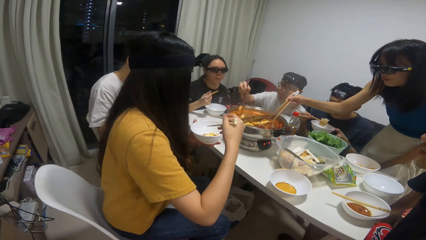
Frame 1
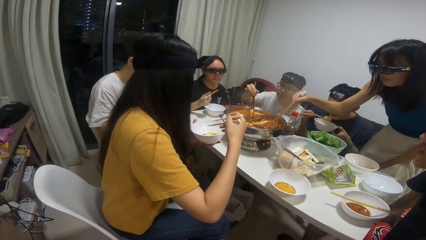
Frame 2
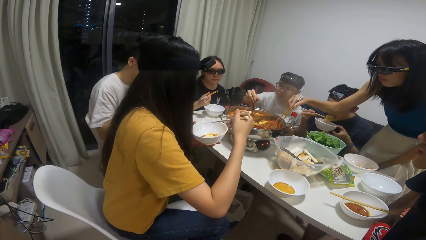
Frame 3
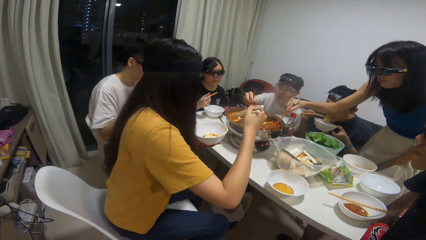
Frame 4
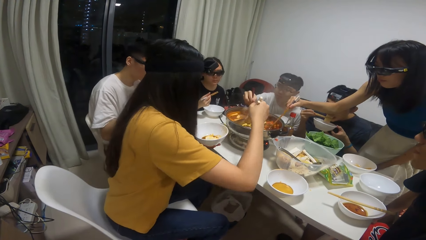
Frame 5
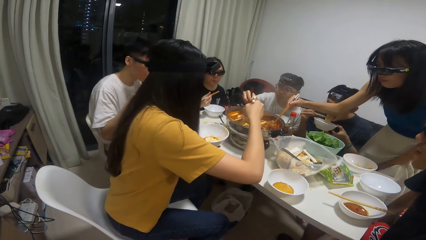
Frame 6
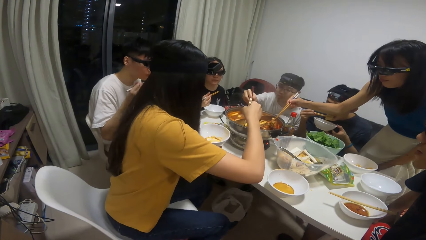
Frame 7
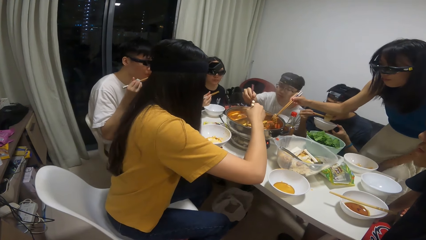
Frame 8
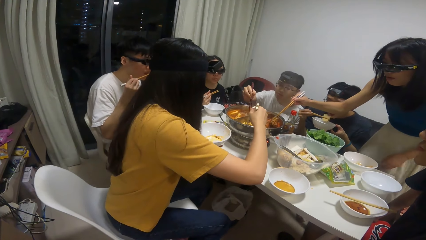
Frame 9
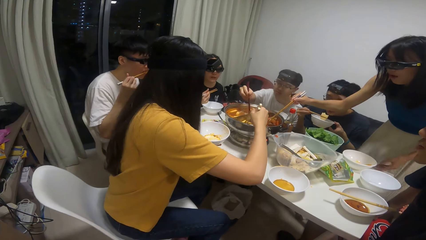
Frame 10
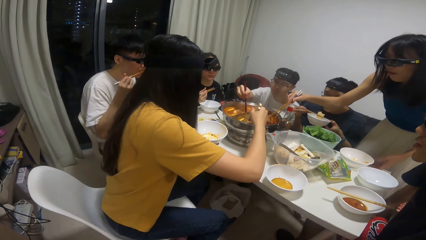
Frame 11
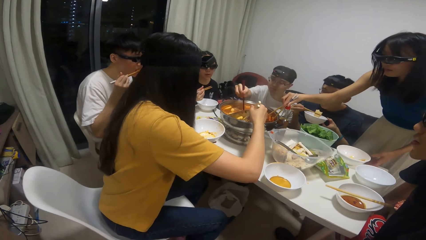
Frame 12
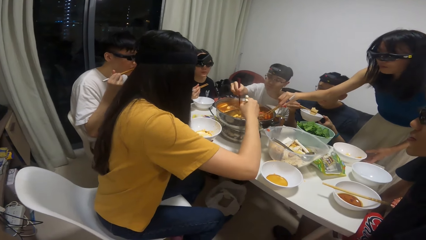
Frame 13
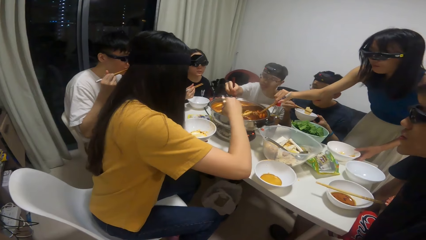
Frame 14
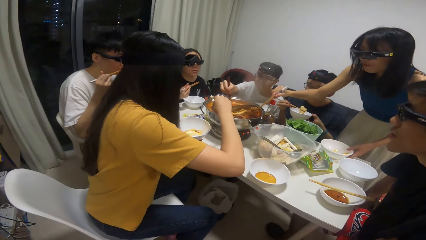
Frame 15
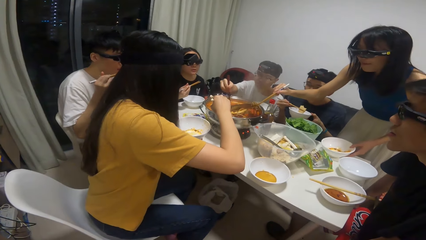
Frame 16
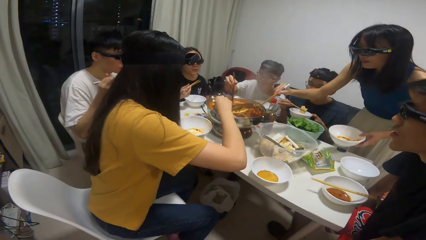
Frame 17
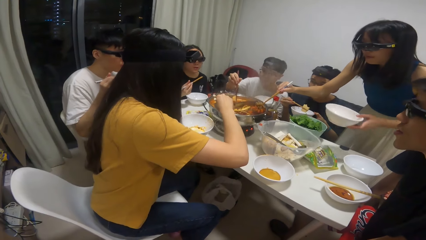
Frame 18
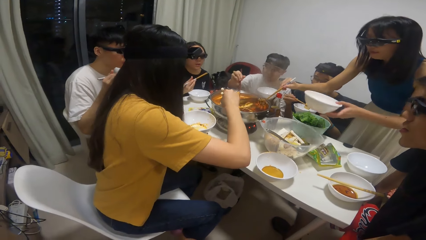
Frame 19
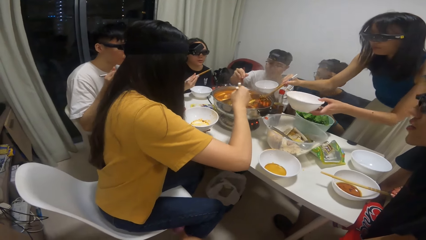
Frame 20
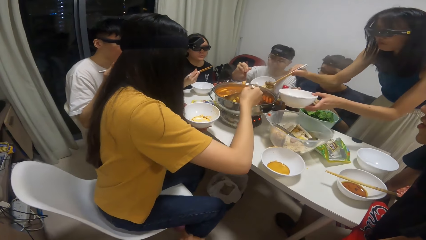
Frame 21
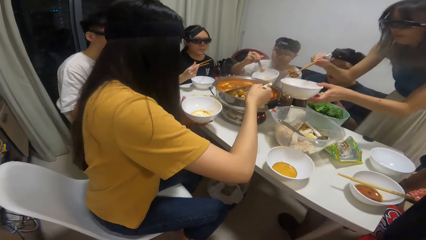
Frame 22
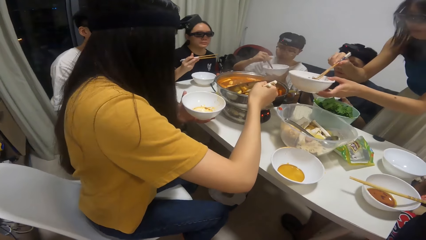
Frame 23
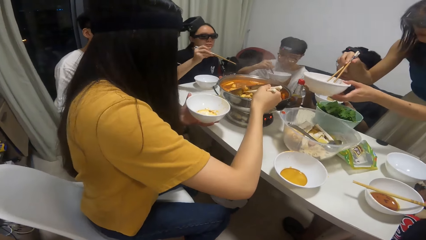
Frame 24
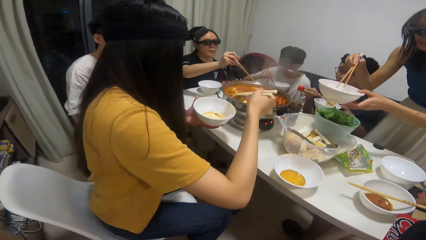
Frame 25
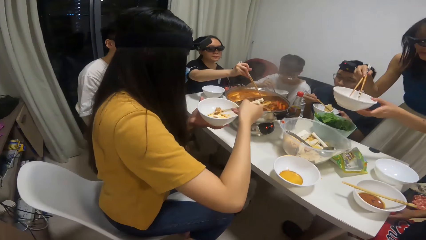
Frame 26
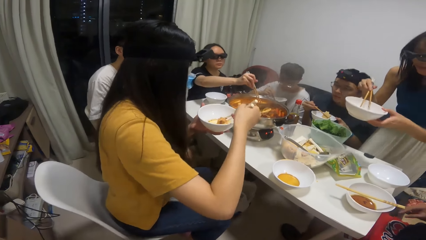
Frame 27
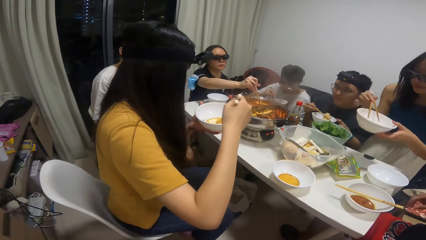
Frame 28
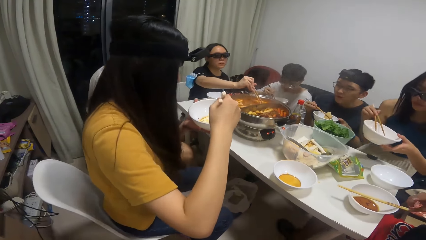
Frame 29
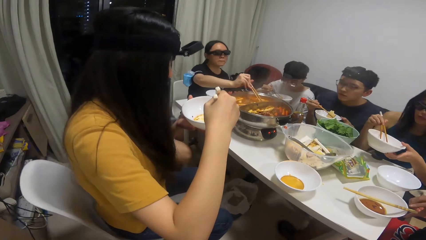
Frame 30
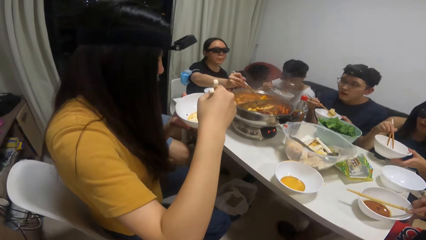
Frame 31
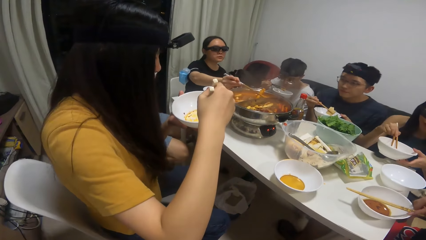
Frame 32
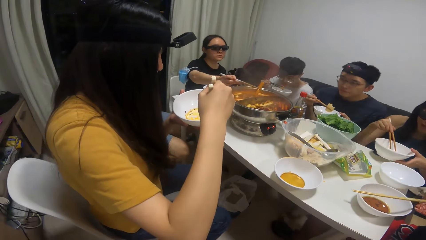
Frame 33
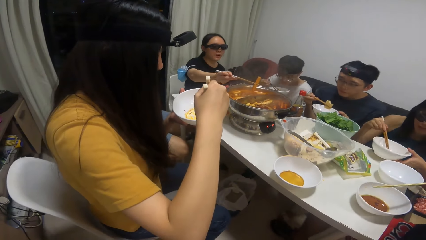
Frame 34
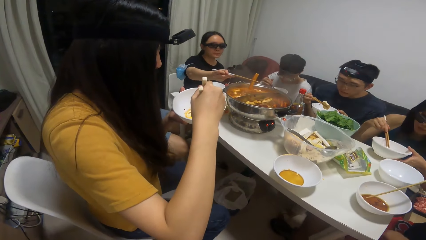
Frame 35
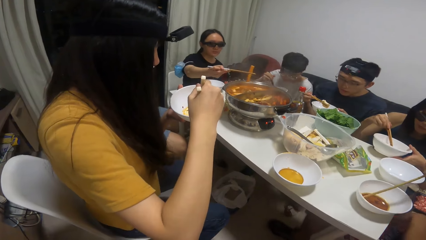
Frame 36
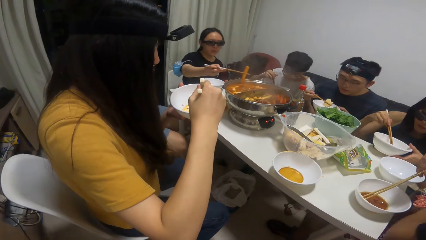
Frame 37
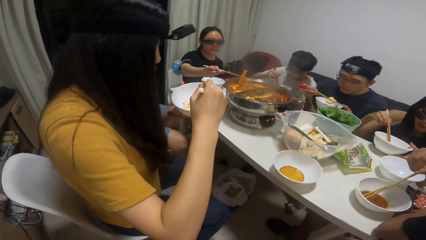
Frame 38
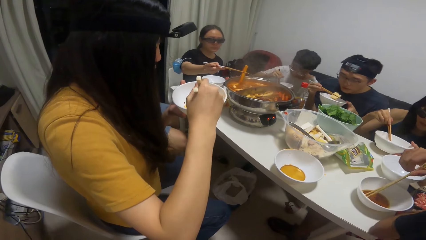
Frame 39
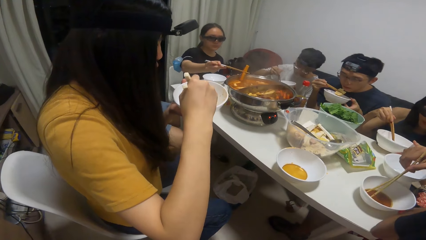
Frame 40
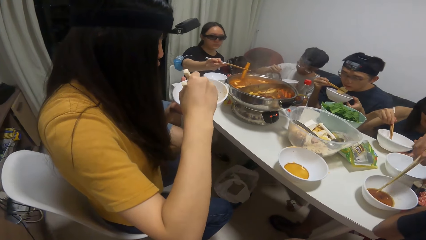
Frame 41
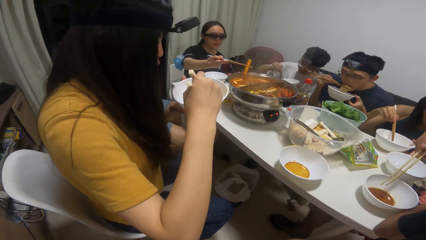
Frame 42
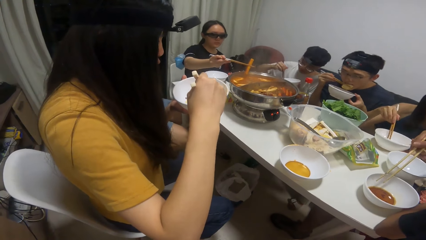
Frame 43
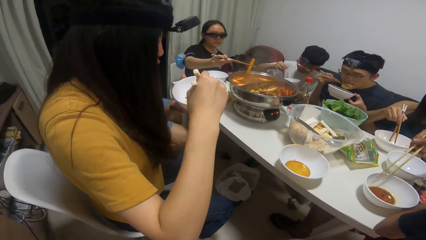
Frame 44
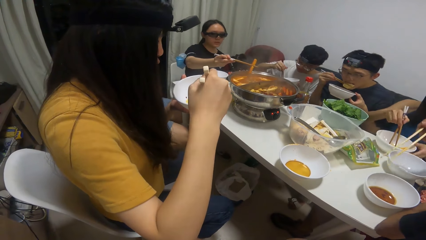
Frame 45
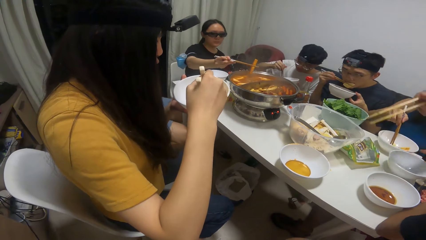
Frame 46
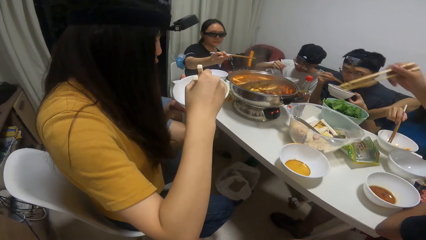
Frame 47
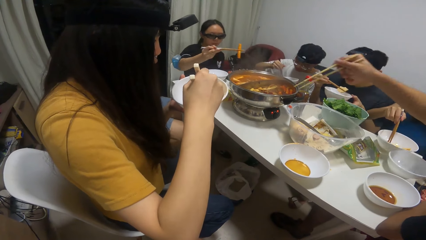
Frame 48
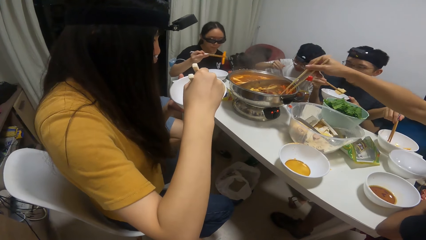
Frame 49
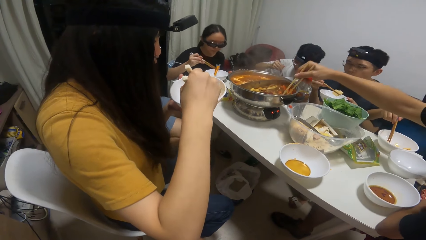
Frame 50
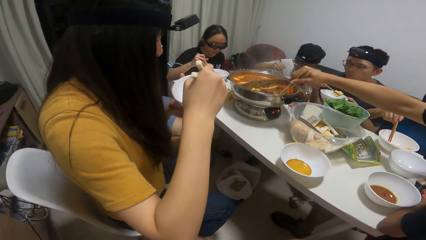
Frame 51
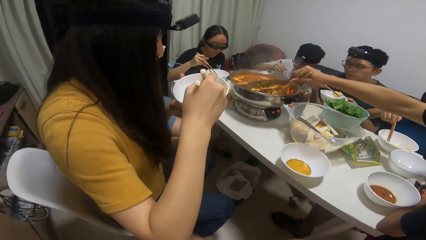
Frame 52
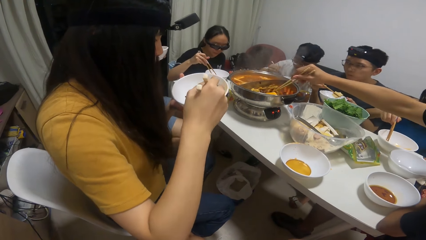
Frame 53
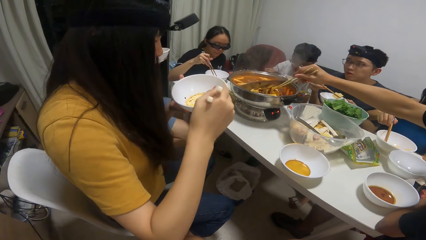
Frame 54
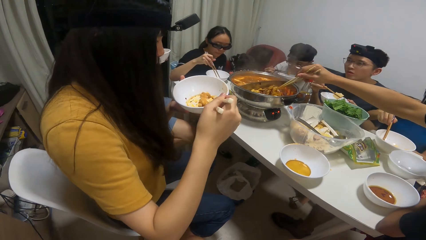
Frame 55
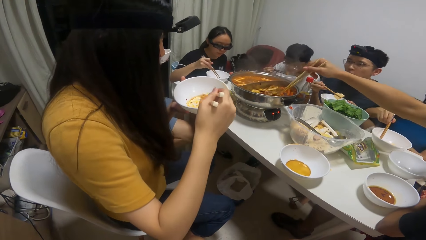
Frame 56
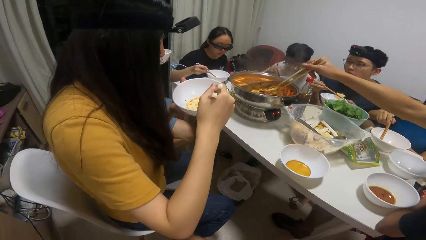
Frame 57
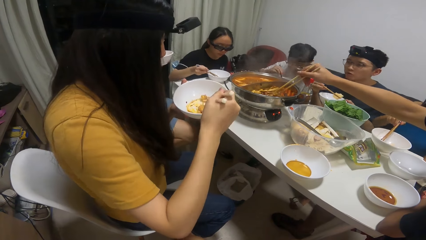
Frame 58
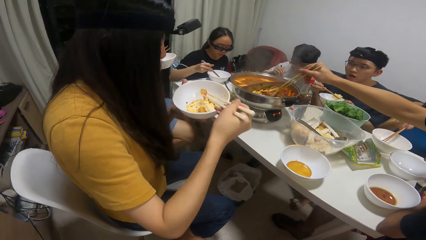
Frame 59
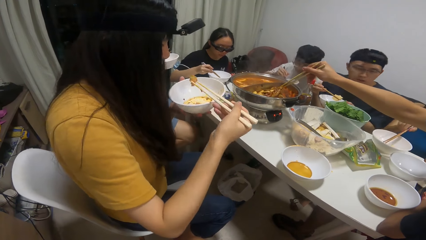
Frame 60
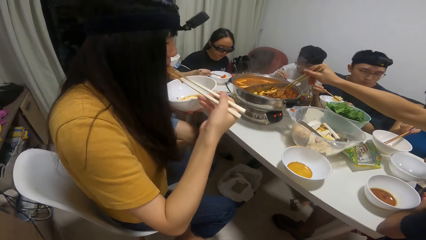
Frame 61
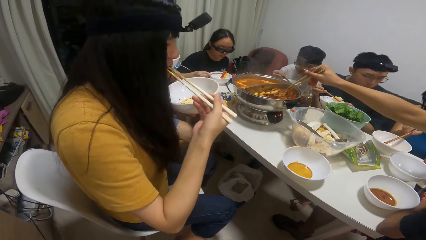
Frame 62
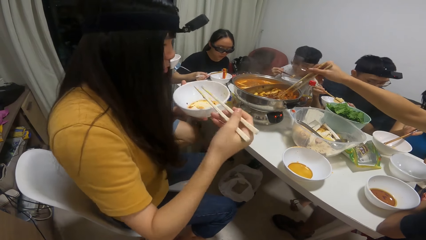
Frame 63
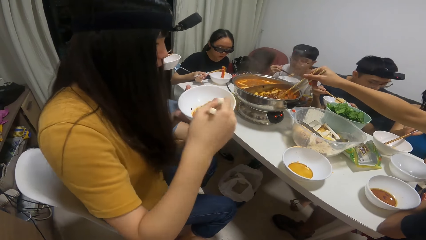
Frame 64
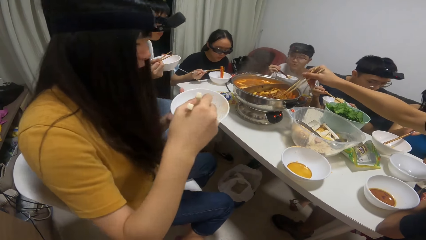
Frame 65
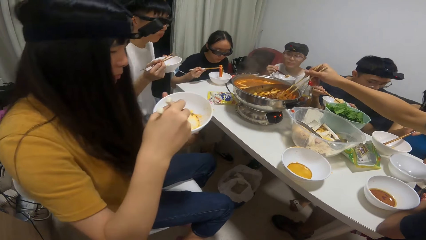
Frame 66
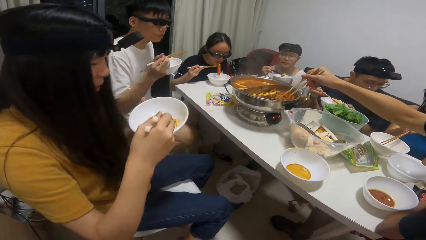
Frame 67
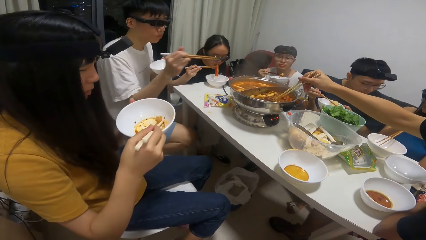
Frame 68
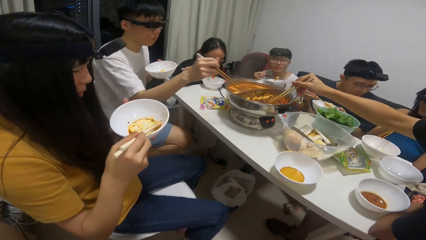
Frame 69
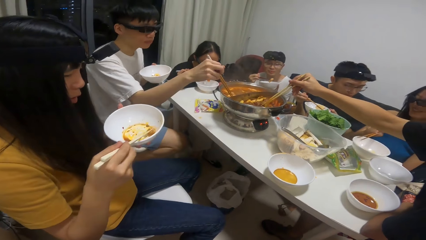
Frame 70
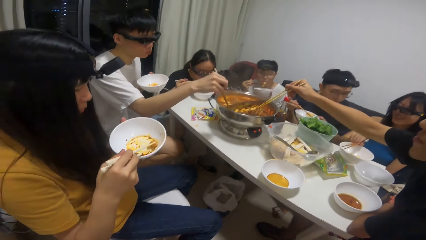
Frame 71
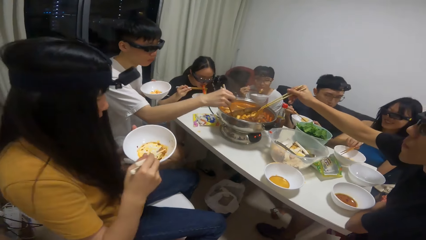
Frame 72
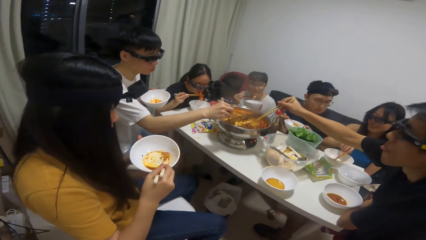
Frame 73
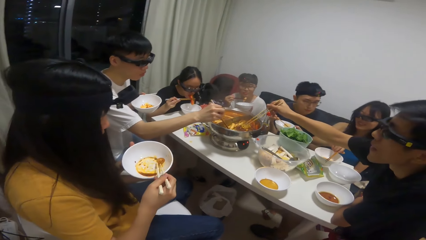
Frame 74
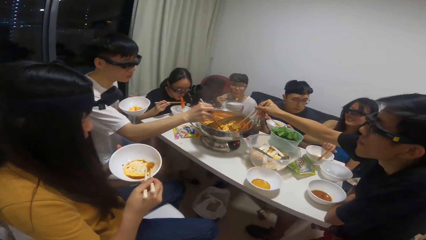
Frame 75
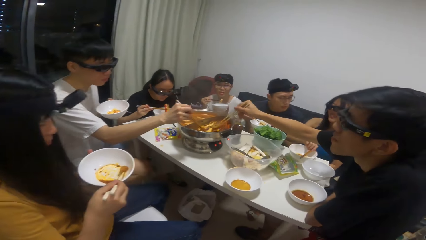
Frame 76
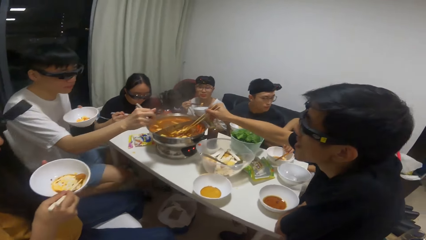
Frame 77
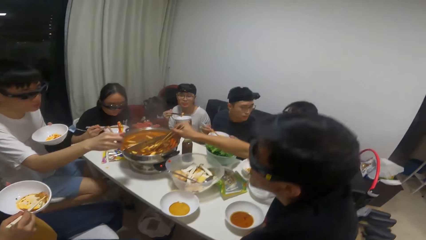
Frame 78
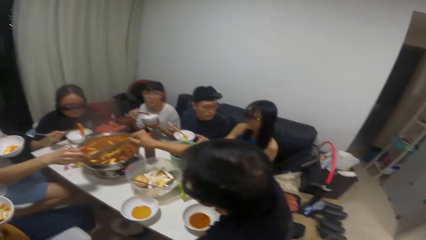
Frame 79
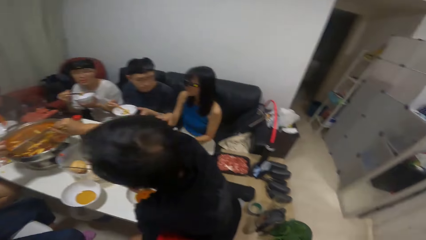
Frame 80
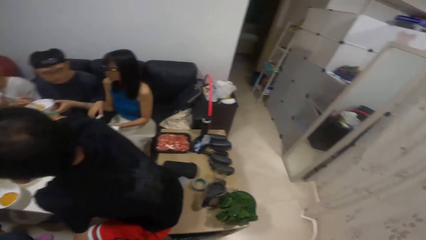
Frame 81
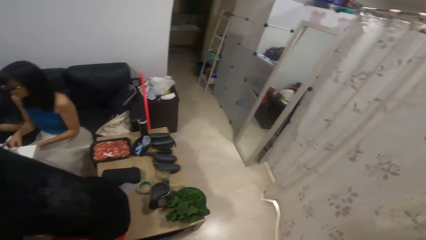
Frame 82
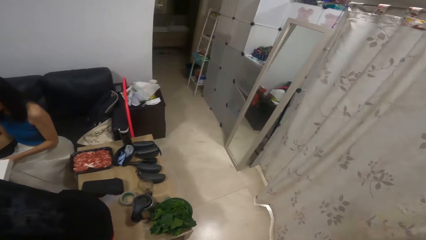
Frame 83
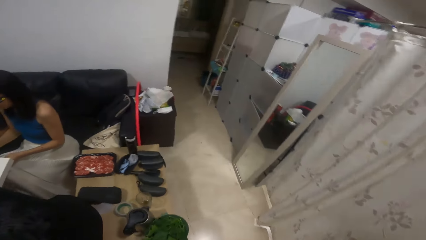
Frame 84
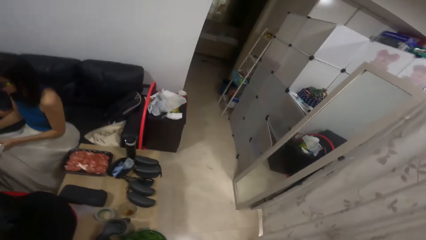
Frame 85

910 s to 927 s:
The camera wearer looks around. A woman takes some food from the pot of soup on the table with the chopsticks. A man takes some food from the pot of soup on the table with the chopsticks. The woman puts the food into the plate in her hand. The man puts the food into the plate in his hand. Another woman takes some food from the pot of soup on the table with the chopsticks. A third woman takes some food from the pot of soup on the table with the chopsticks. Another man takes the chopsticks from the plate on the table. The second woman eats the food from the plate with the chopstick. The third woman eats the food from the plate with the chopstick. The other man takes some food from the pot of soup on the table with the chopsticks. The first woman puts the chopsticks on the plate on the table.
